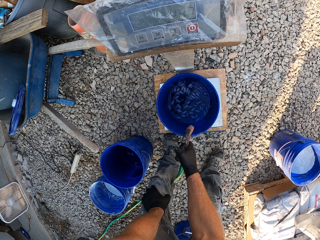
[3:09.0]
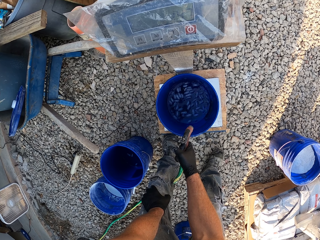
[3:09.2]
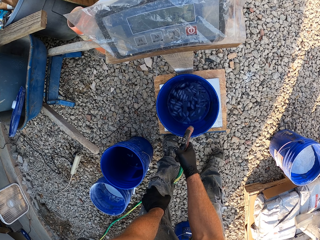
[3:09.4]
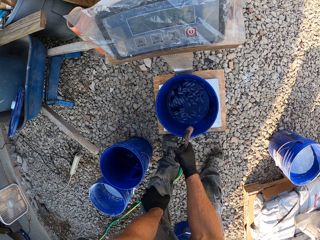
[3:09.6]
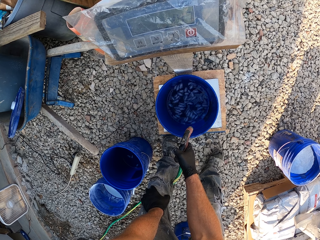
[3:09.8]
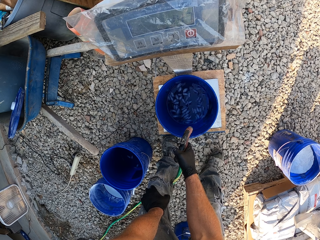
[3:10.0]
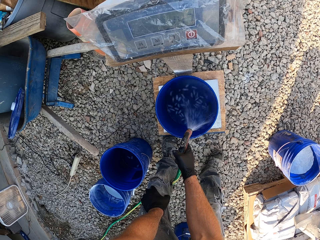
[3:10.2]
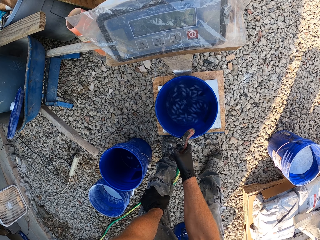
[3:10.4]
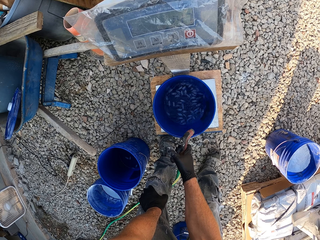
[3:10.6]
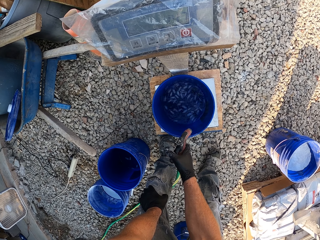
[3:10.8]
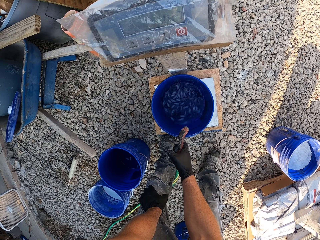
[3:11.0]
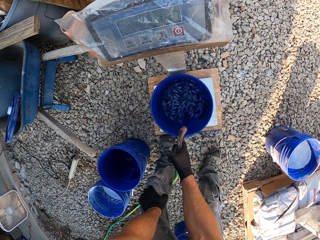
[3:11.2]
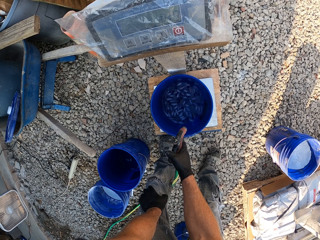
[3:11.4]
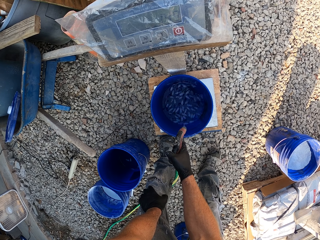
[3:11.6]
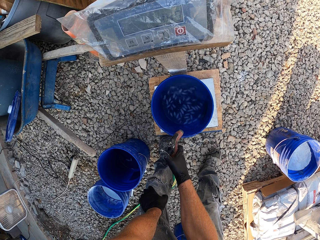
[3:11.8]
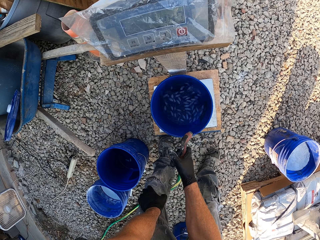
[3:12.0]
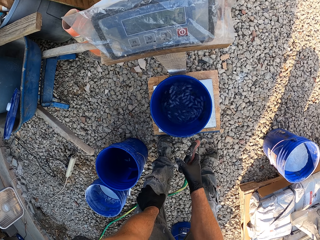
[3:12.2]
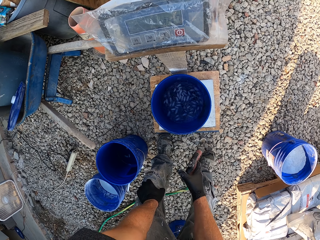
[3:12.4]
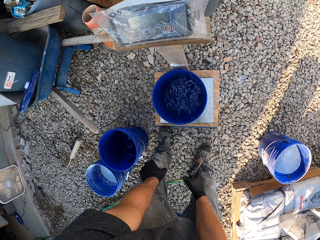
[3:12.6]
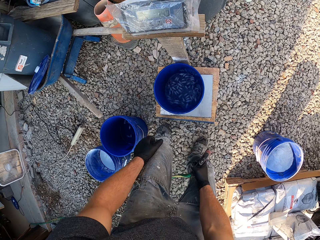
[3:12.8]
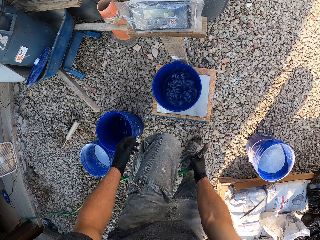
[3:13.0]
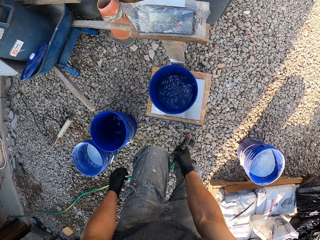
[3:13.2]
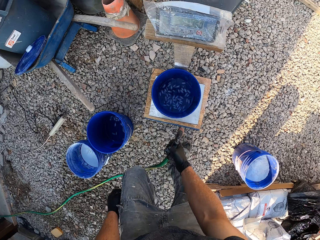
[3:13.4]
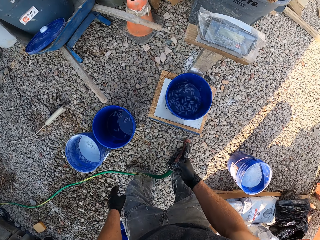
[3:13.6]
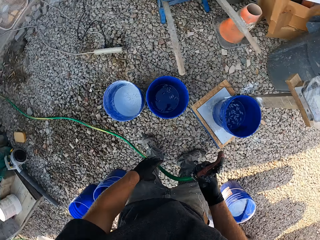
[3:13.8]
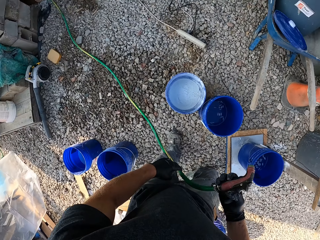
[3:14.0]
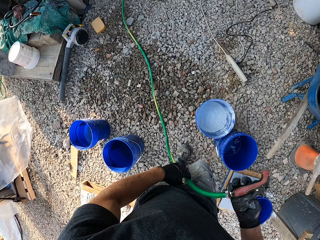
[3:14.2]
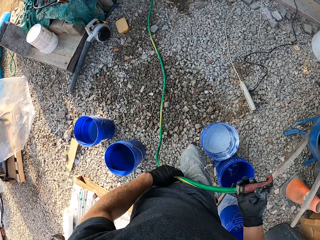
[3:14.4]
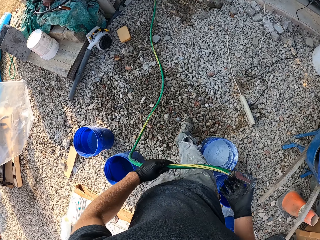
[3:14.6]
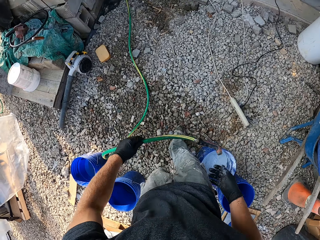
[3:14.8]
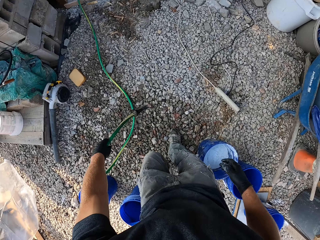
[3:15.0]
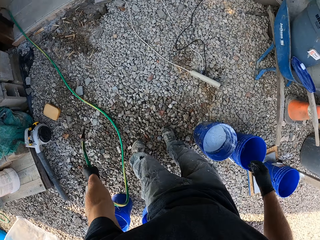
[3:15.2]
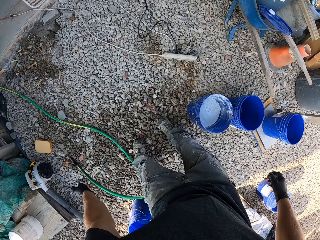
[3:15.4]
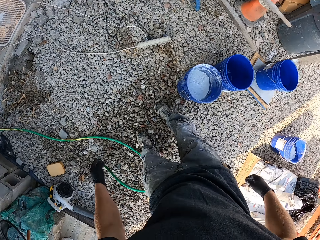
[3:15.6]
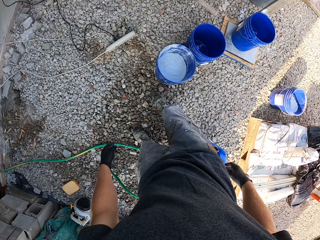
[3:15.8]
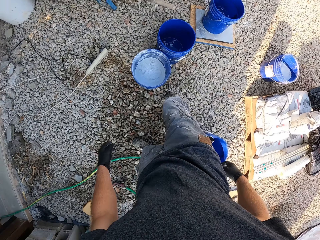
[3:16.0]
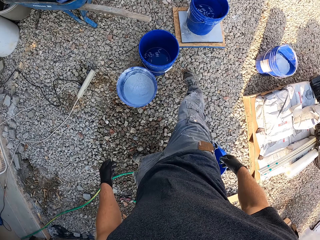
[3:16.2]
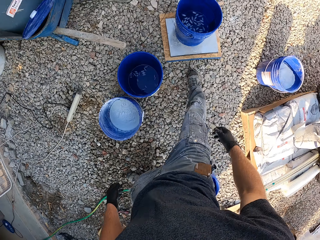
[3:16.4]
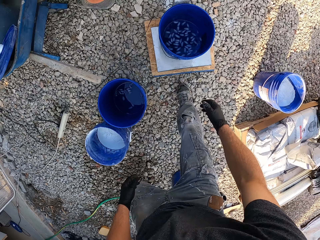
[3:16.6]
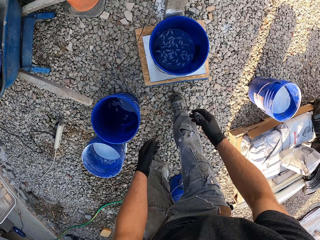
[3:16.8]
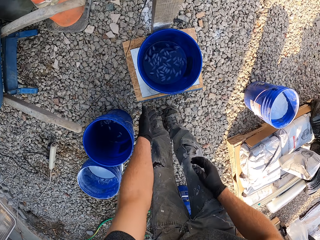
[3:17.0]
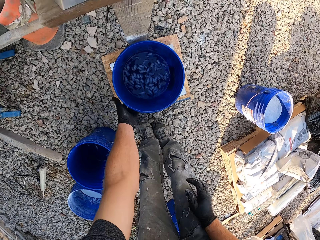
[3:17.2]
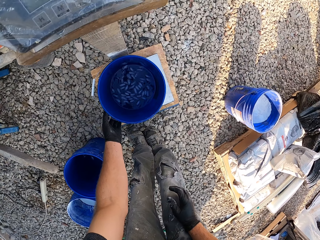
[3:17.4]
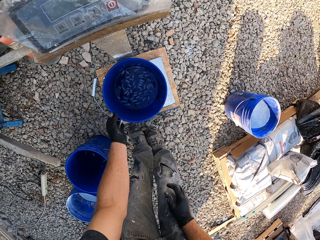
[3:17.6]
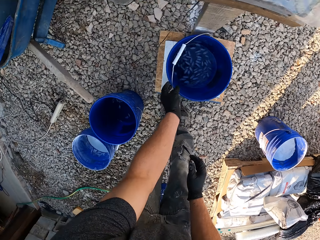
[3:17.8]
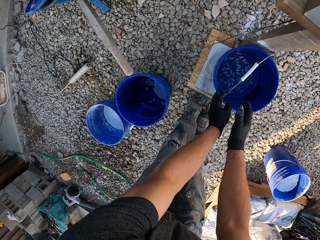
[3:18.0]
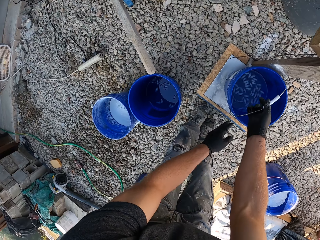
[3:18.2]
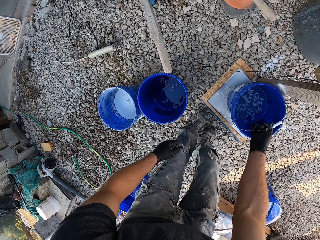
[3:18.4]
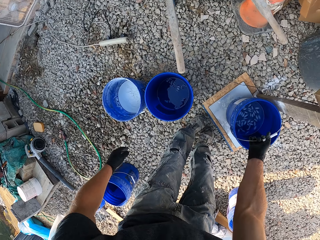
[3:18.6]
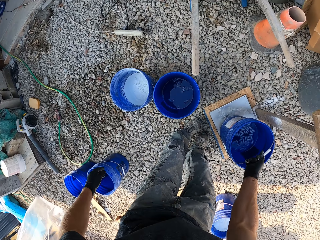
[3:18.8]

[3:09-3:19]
The camera wearer sprays water into the bucket on the scale. He turns off the sprinkler. He sprays water into the bucket on the scale. He turns off the sprinkler. He passes his left leg over the pipe. He drops the pipe on the ground. He walks to the bucket on the scale. He picks up the bucket on the scale.

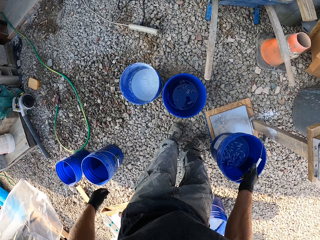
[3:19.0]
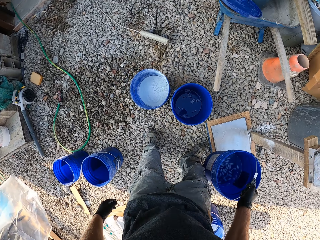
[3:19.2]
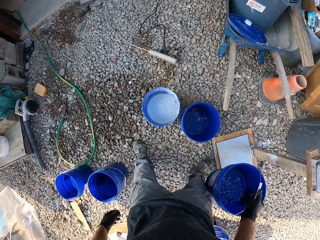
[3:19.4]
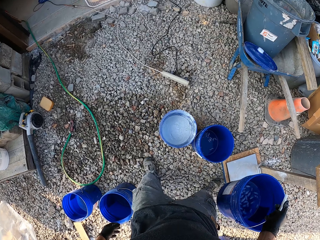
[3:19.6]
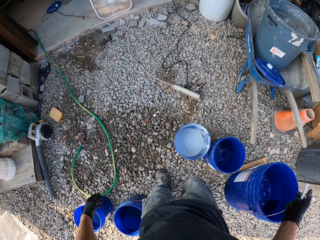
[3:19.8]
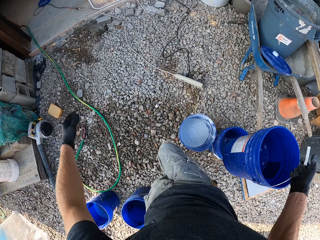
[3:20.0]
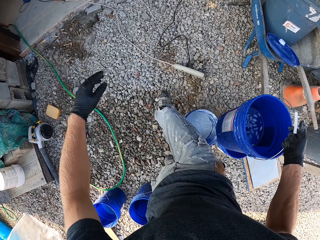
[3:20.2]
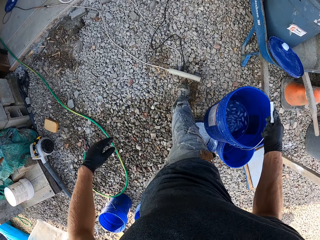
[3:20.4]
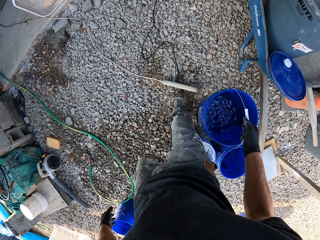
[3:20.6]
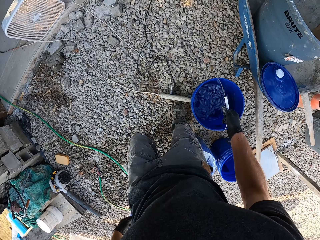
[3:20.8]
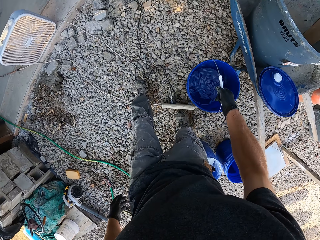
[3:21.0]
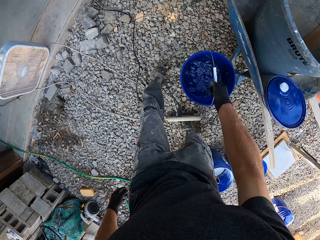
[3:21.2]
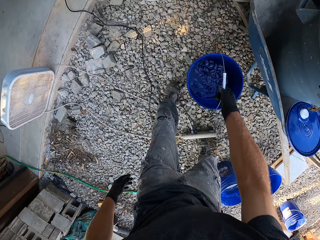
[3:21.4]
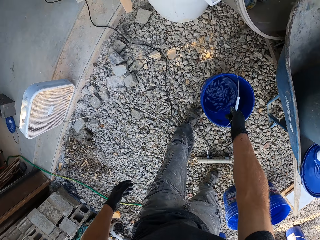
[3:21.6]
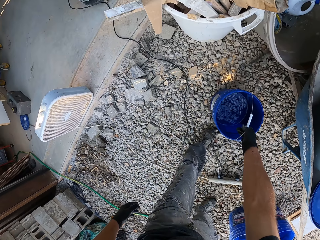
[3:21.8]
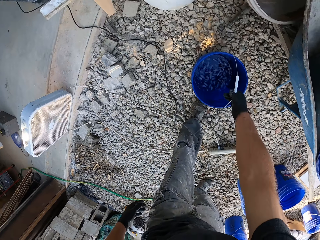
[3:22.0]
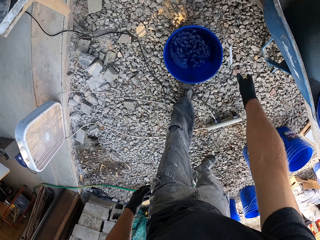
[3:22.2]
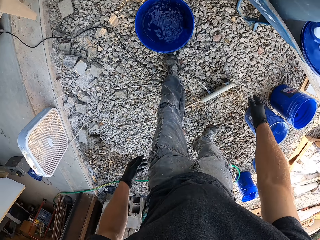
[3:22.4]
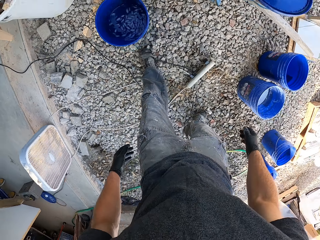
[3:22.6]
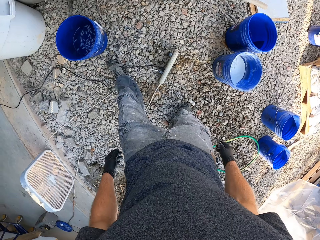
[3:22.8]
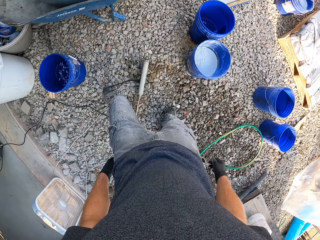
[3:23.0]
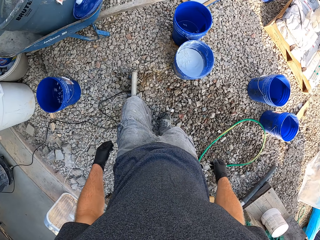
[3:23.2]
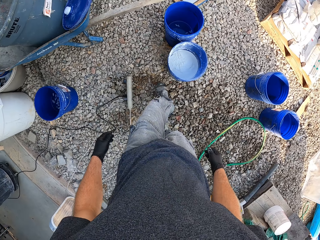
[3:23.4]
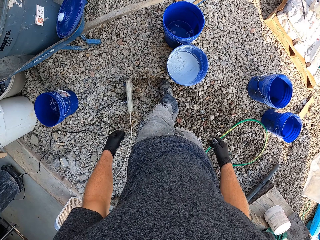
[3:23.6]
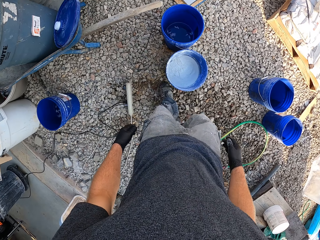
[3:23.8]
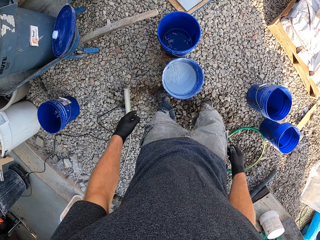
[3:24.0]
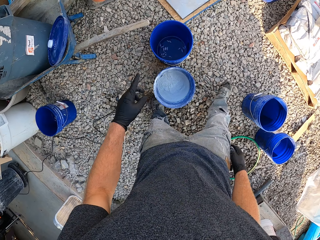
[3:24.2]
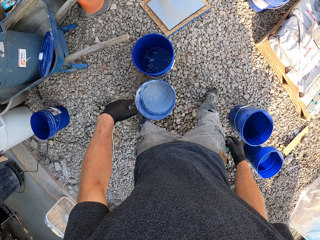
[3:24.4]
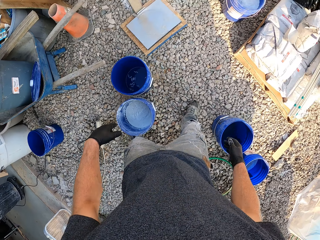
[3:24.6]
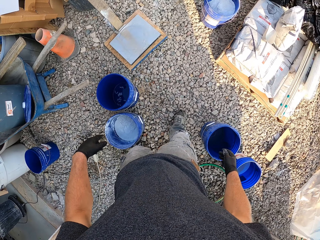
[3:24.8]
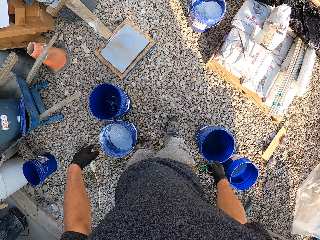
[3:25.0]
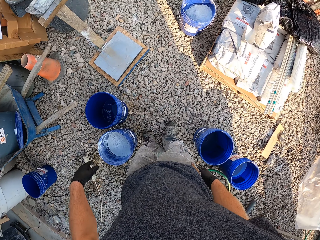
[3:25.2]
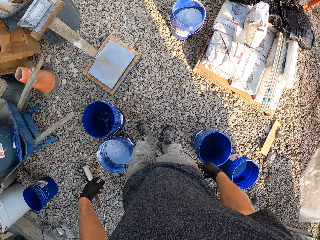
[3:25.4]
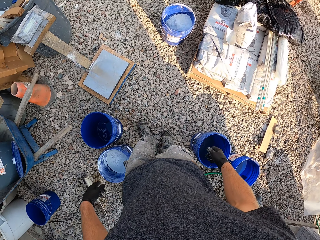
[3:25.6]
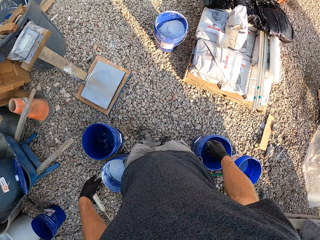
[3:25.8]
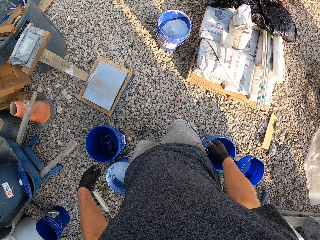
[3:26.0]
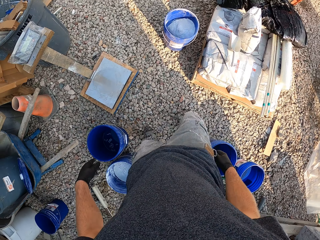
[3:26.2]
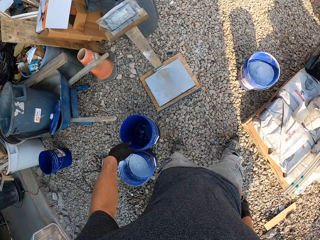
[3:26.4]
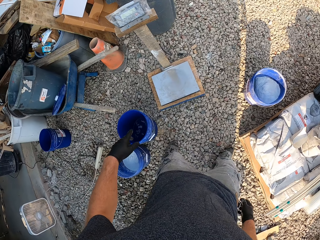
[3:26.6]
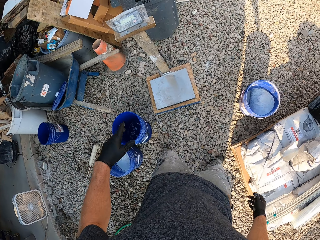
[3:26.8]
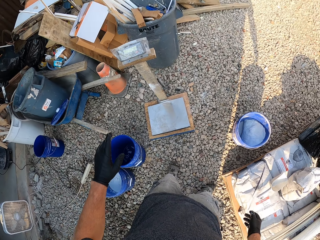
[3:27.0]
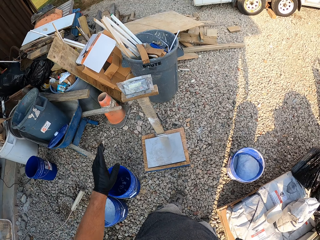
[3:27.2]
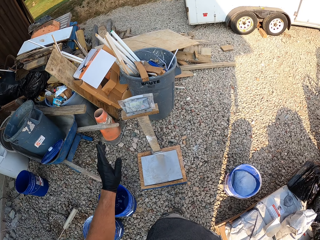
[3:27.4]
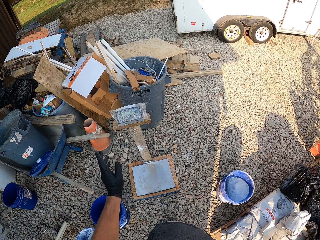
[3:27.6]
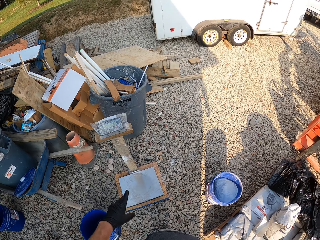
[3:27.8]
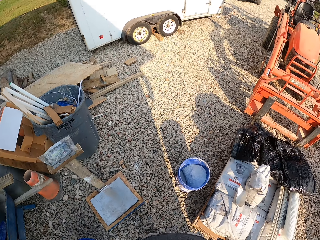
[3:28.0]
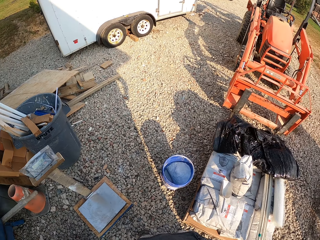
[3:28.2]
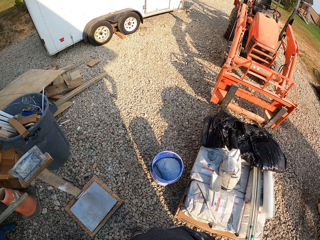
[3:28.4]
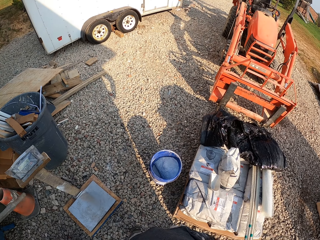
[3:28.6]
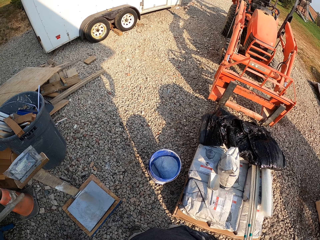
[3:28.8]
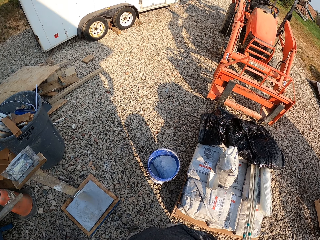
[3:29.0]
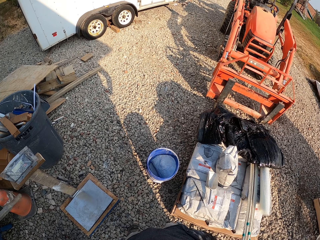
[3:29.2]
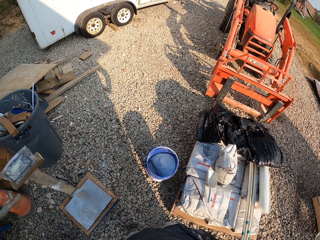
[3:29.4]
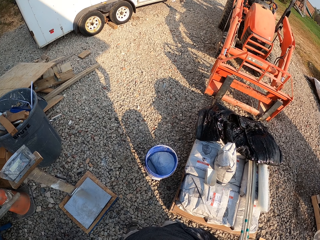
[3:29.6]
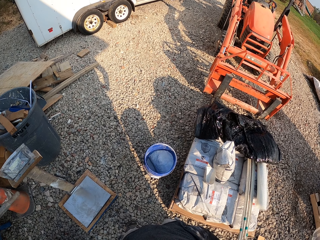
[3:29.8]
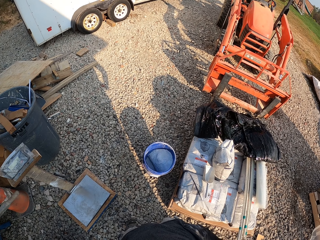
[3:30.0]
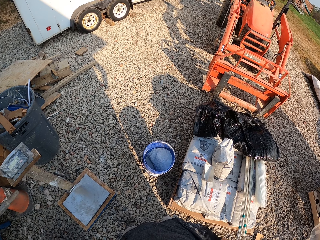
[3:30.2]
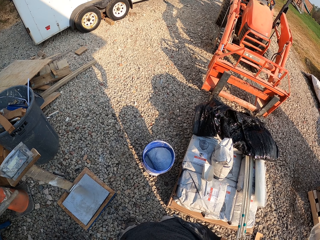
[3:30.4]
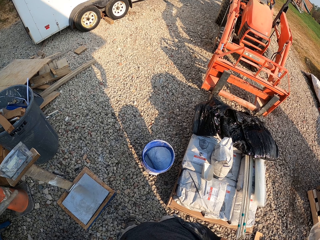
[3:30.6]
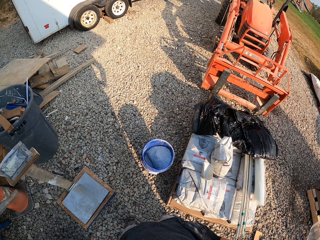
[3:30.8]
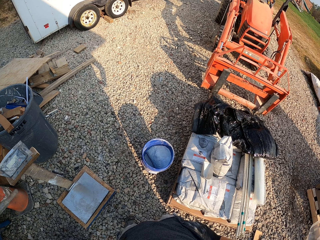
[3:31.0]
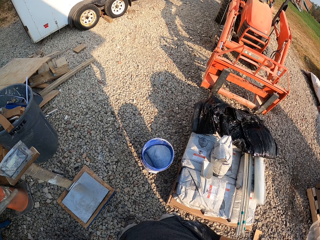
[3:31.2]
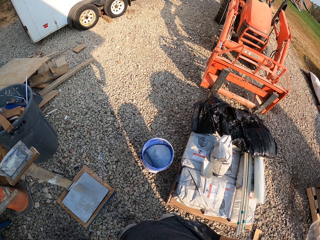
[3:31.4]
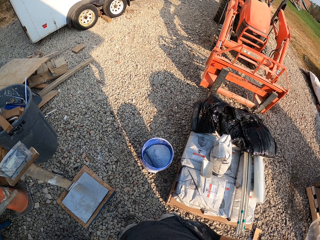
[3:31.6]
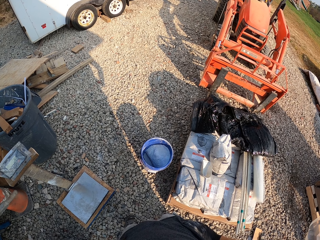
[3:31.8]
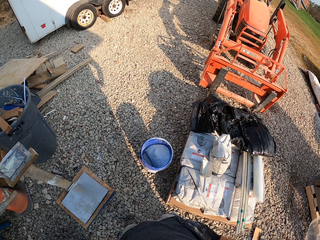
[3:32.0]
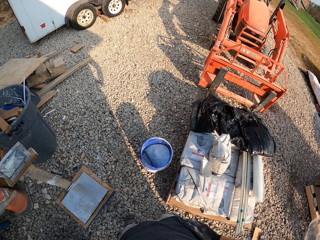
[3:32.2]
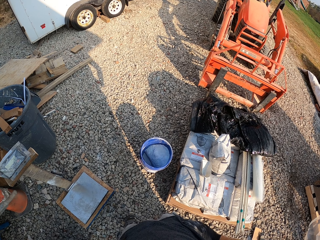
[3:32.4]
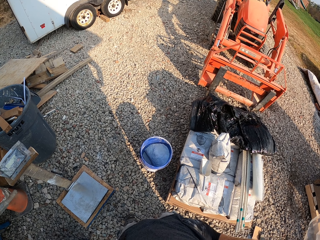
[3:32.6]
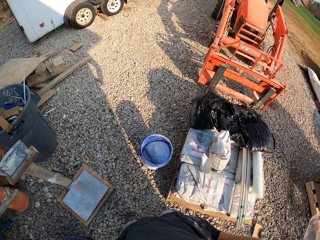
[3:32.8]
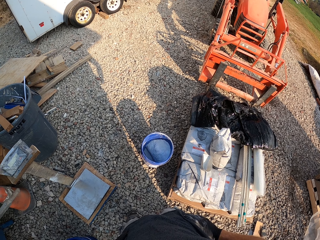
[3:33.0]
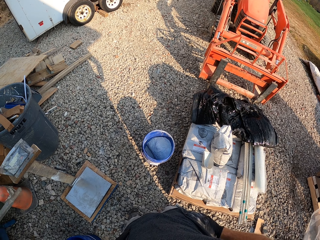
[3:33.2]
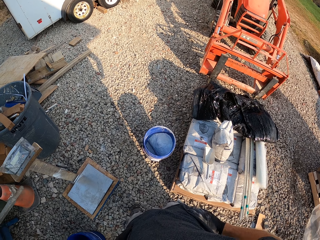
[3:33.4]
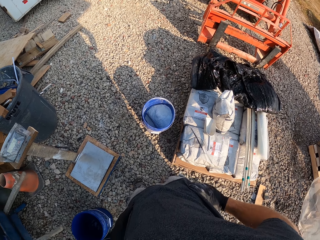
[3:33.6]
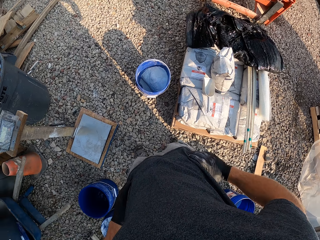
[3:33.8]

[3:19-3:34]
The camera wearer walks to the side of a board. They drop the bucket on the ground. They pace around the work area. They make hand gestures. They look at the work area for a while.
